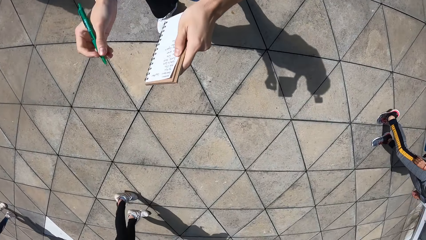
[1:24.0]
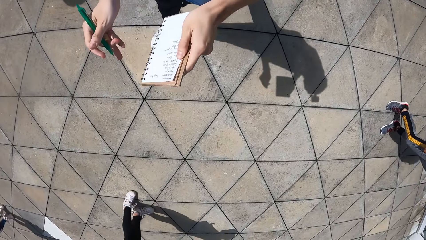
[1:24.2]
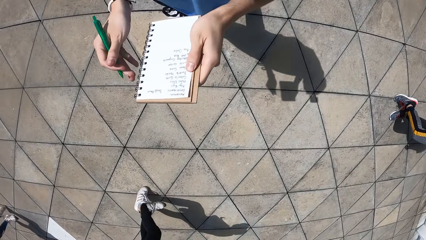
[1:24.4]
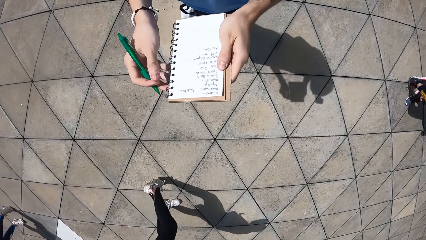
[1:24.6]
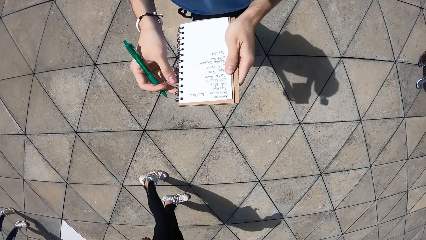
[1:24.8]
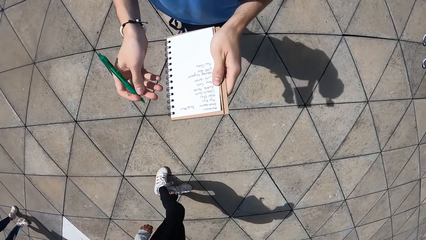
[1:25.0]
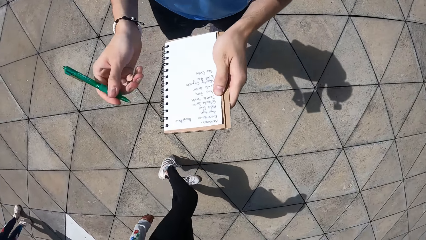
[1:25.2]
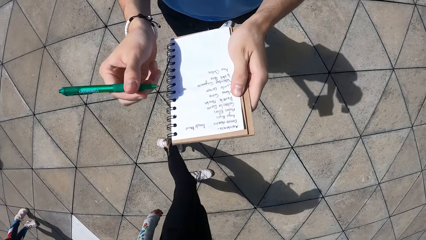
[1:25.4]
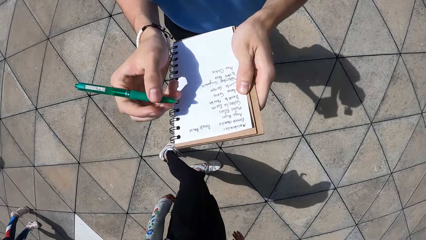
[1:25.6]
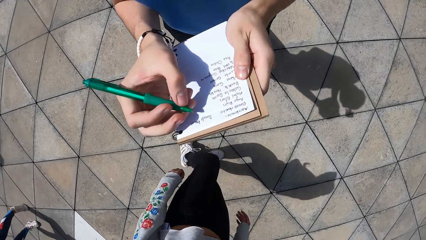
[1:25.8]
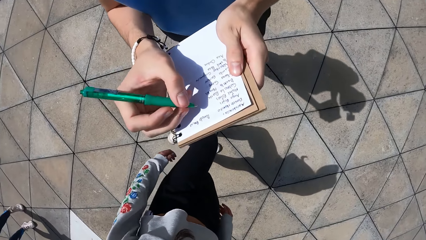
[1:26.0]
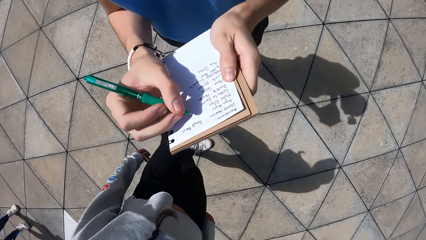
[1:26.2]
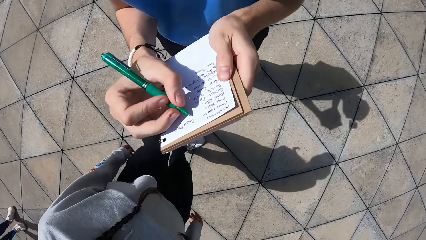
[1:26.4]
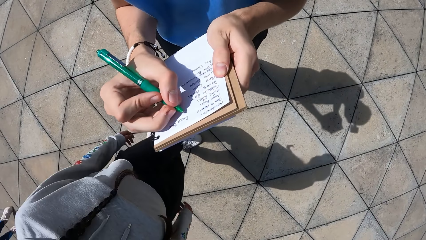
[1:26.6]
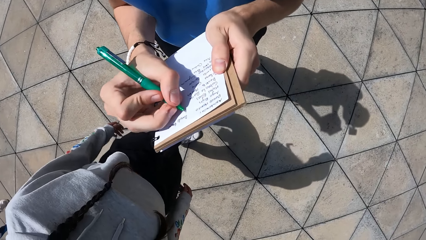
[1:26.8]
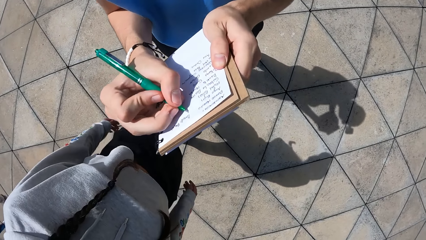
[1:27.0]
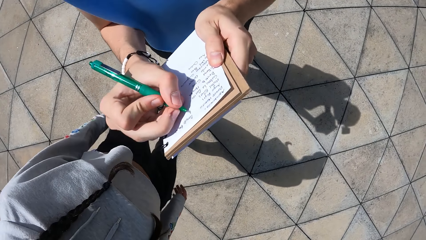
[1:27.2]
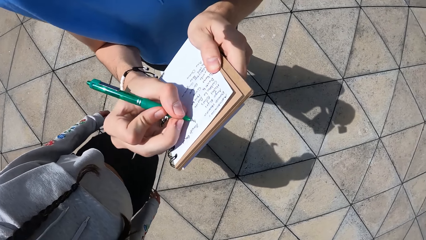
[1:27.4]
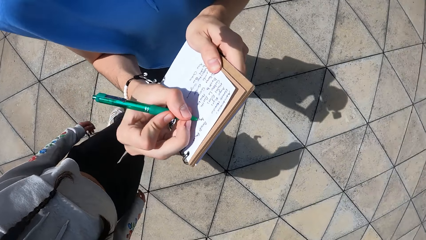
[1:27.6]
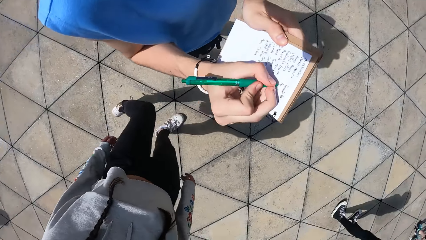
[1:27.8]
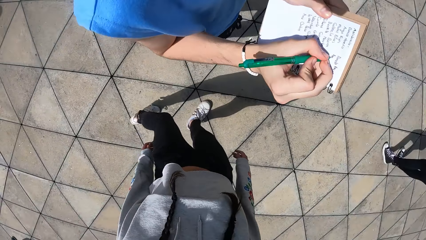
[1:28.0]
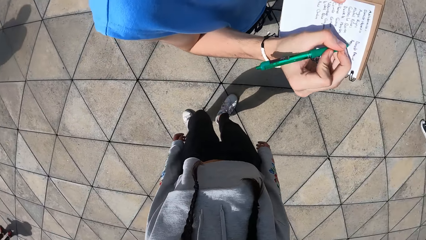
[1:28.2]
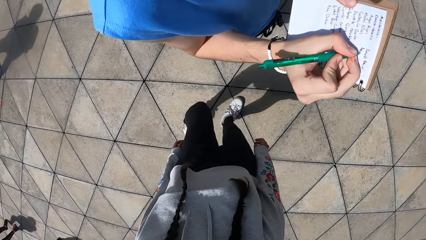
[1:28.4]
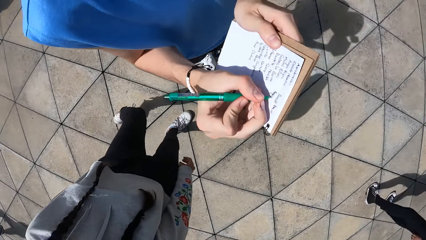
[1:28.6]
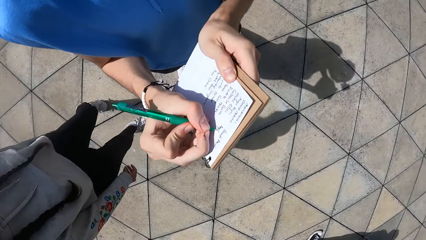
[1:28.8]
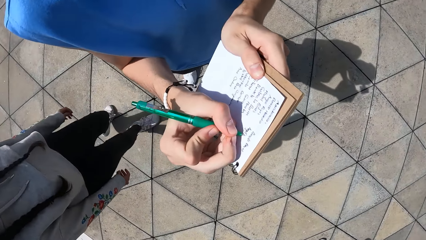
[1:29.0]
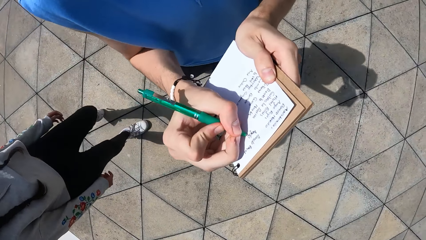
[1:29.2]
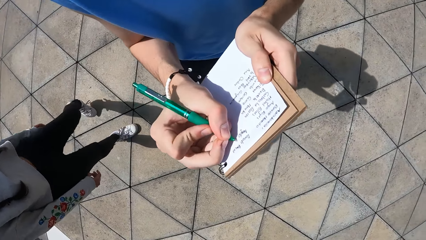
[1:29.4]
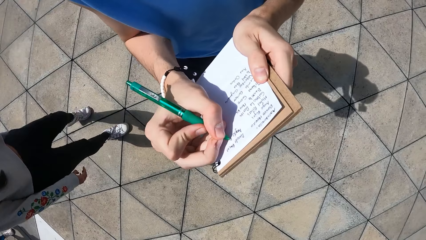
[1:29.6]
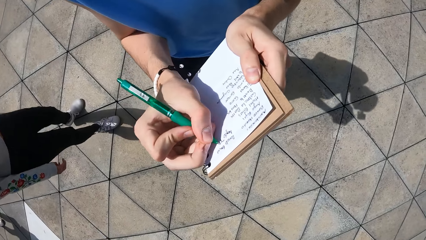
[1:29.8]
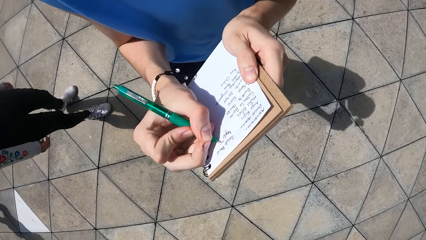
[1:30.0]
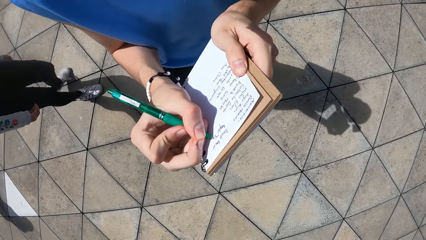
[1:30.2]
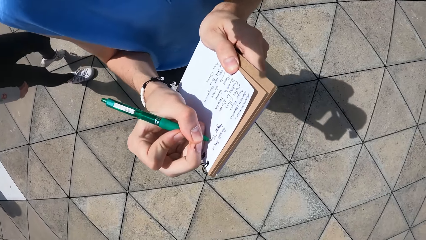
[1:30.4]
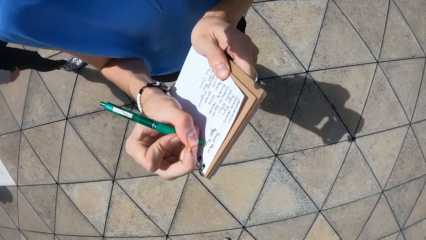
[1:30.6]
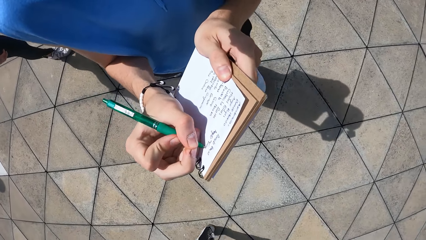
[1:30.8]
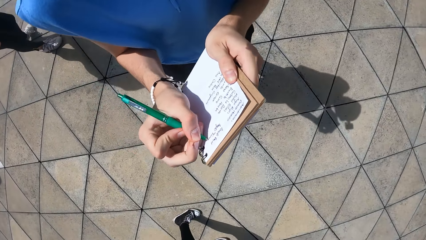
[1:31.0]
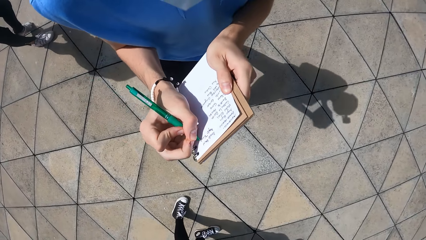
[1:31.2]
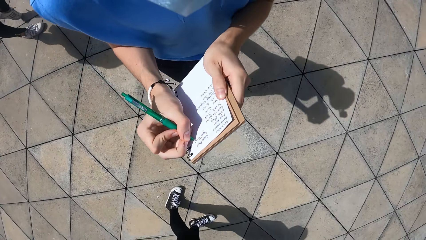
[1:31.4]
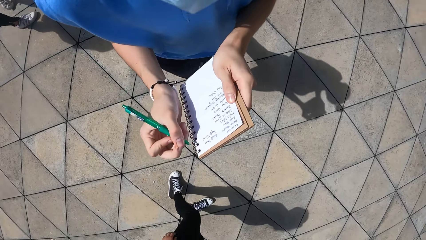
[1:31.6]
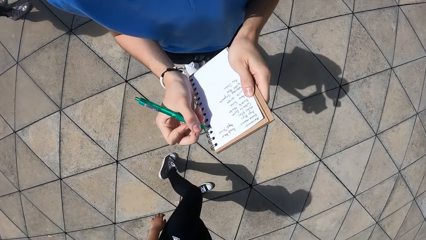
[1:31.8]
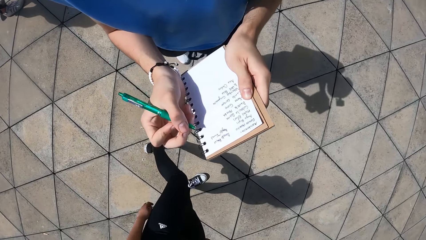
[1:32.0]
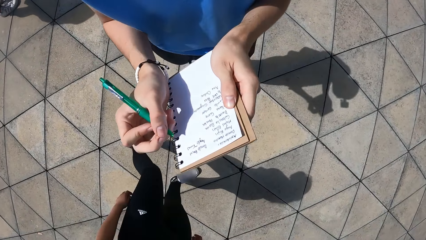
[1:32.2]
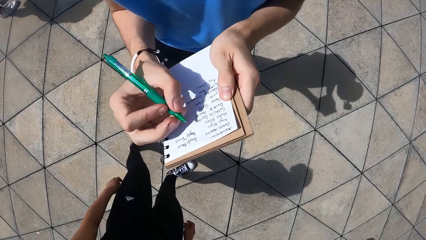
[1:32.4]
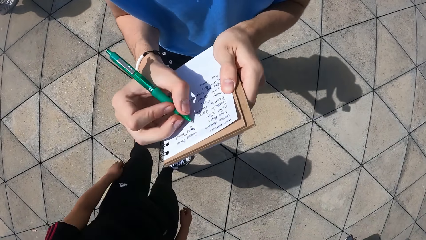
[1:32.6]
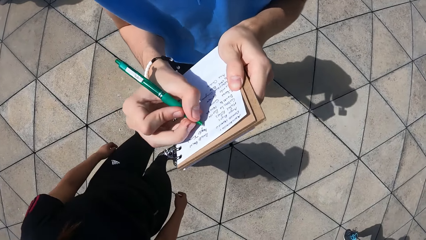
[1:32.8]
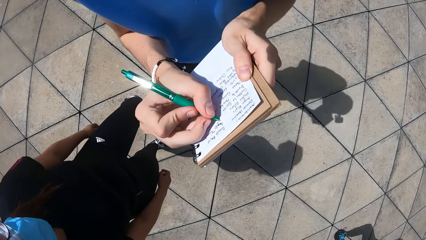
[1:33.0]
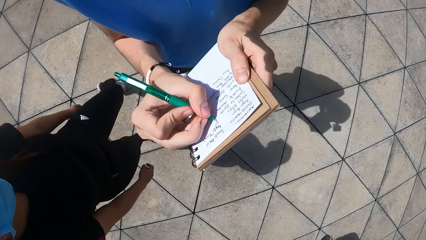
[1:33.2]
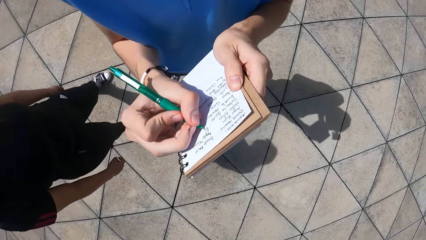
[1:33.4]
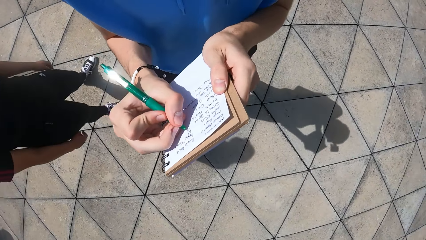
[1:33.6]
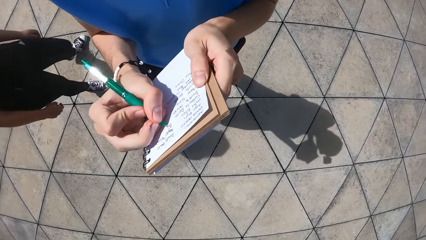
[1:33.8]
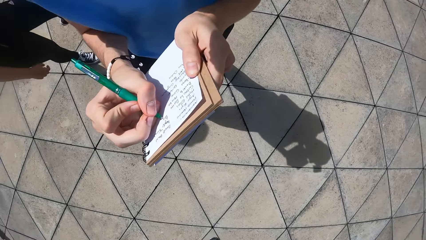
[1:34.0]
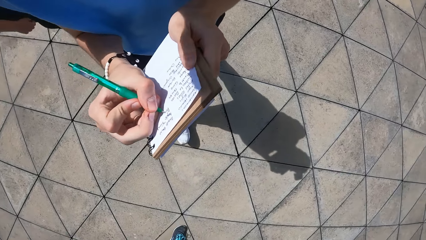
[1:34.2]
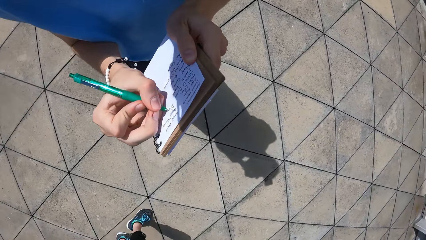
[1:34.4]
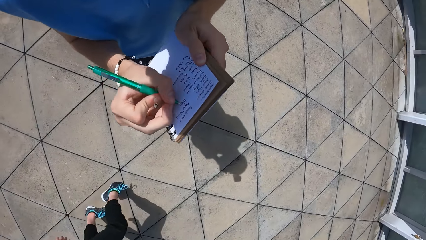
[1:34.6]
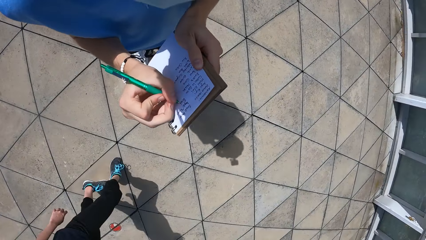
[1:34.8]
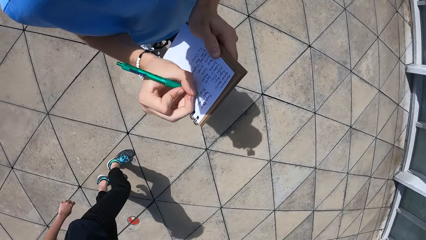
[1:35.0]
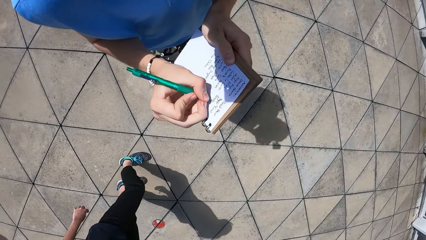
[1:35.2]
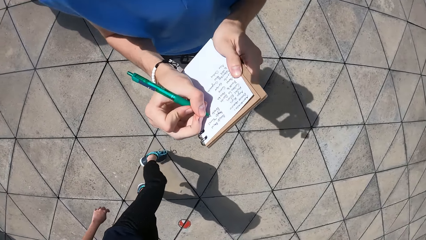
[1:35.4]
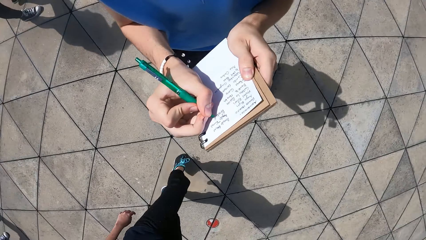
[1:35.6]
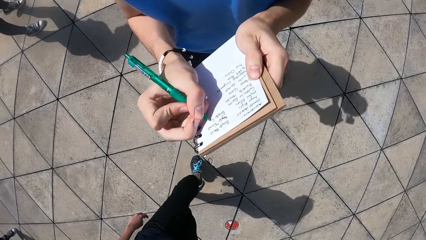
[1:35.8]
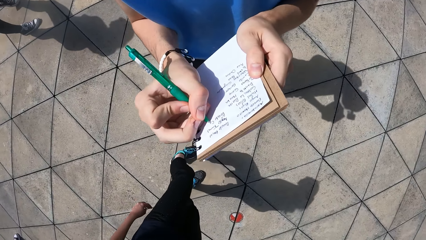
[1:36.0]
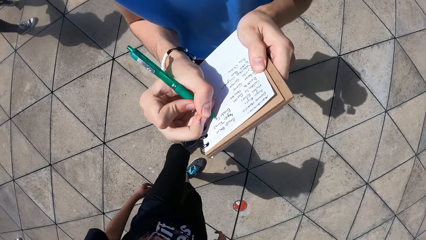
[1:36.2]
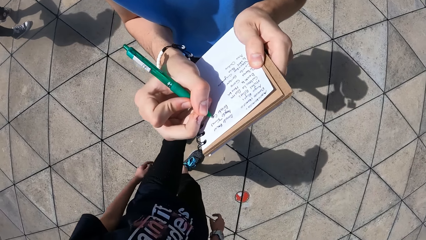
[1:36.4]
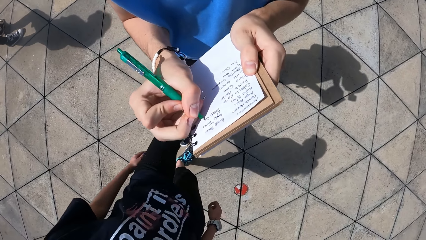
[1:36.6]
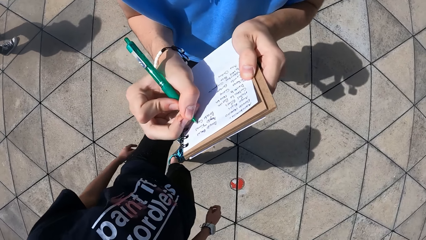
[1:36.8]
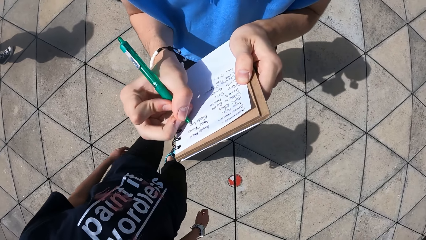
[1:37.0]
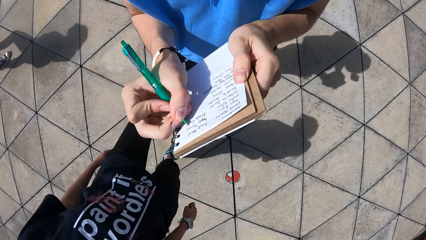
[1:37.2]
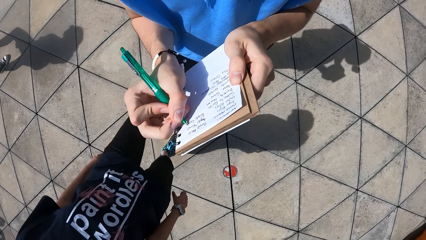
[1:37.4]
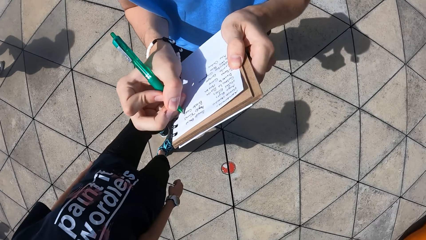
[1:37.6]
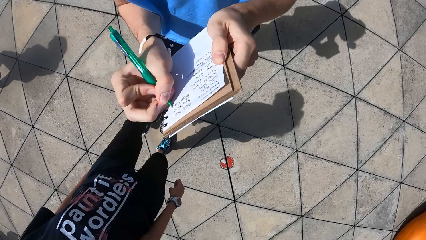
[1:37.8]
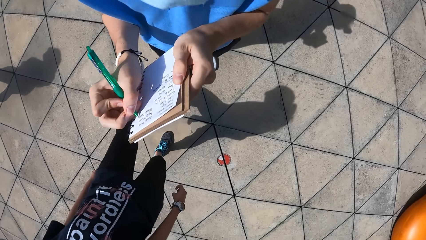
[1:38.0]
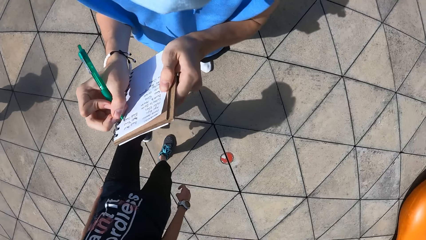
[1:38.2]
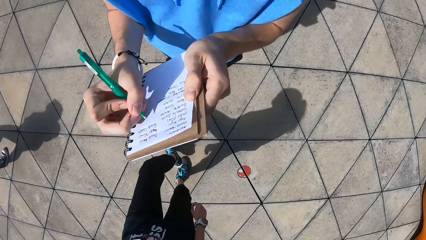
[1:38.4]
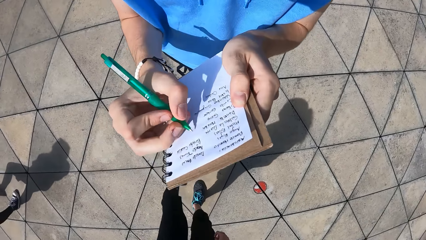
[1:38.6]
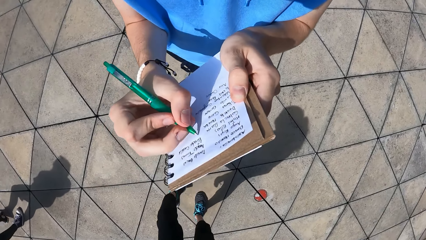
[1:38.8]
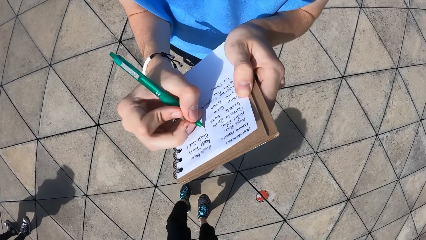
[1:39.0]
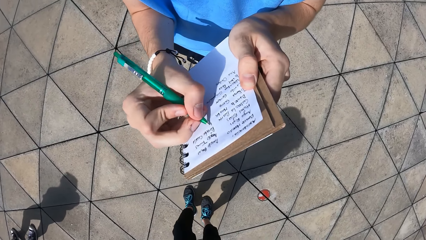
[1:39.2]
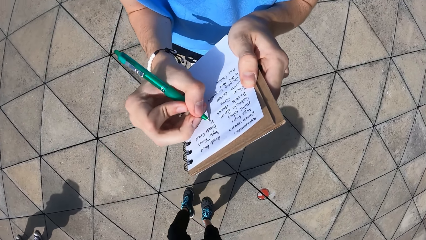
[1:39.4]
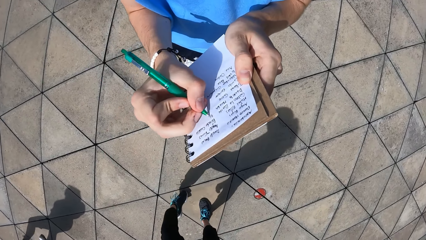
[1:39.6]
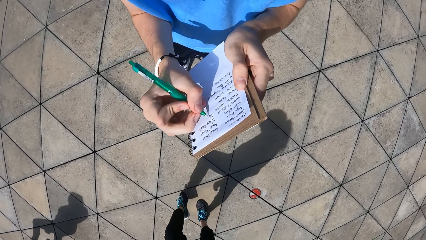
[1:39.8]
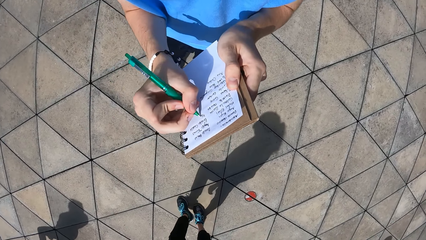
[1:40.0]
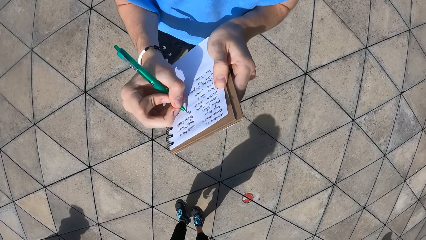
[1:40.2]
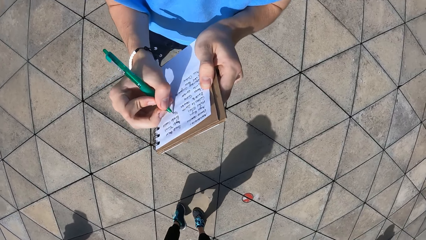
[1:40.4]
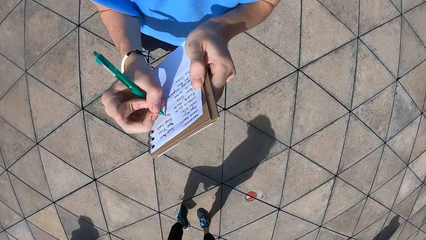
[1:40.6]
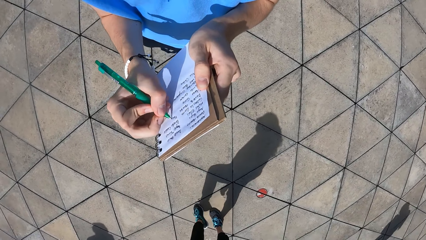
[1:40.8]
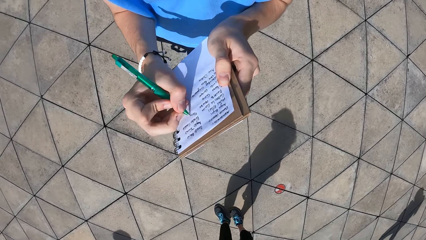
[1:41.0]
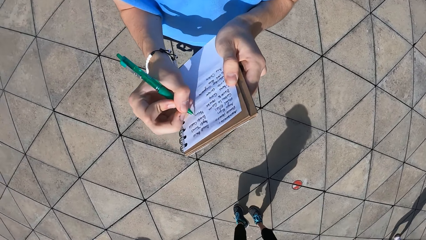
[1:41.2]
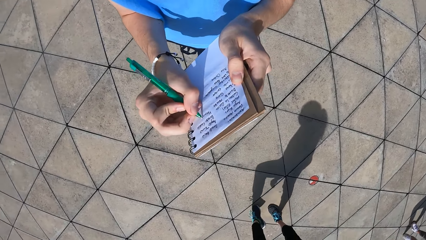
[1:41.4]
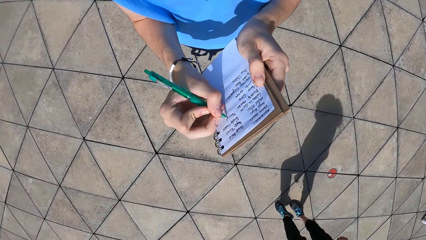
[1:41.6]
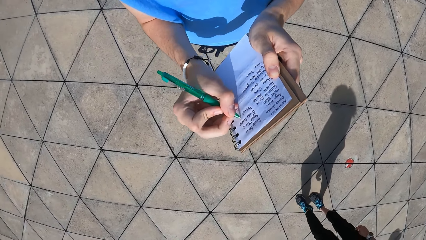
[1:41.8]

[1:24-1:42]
The camera wearer stops writing. He holds the book using both hands. He removes his hands from the book. He walks. He writes on the book. He stops writing on the book. He walks. He writes on the book and walks.
